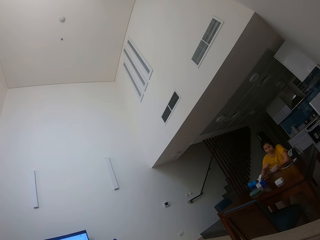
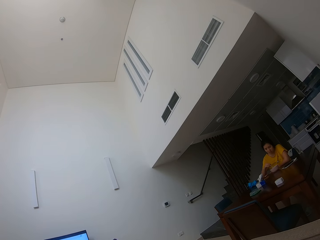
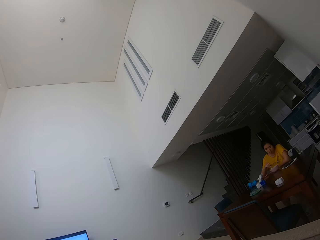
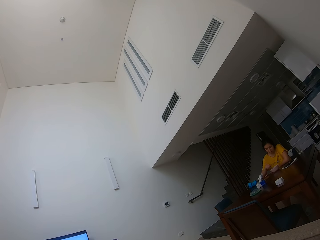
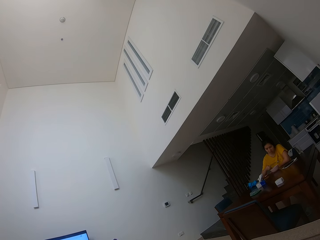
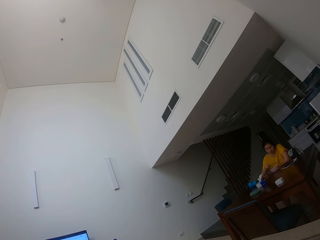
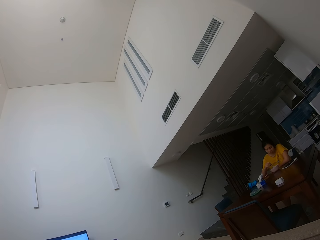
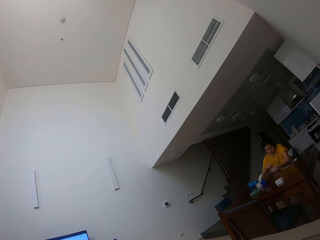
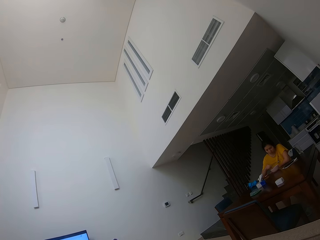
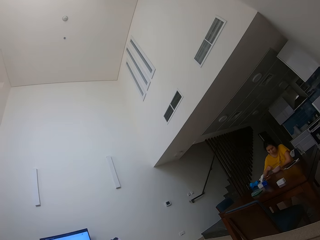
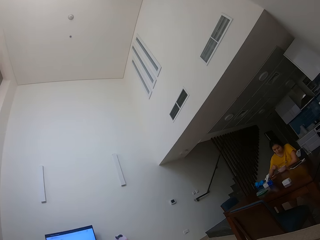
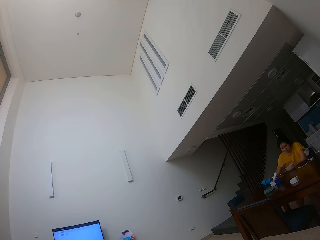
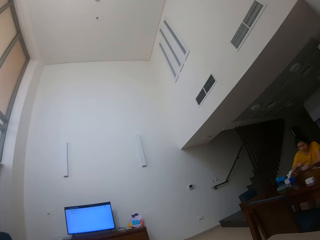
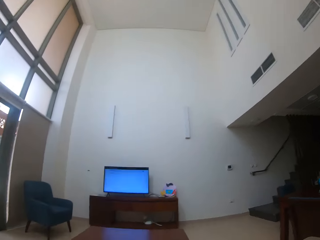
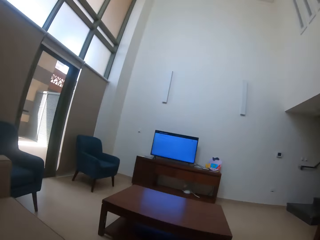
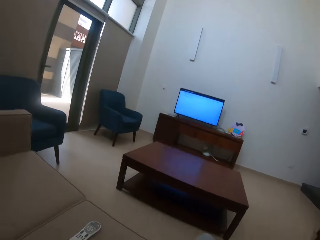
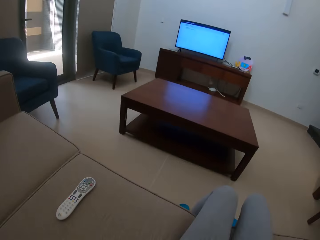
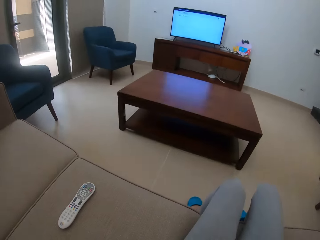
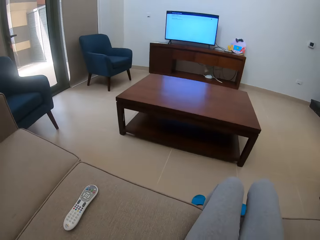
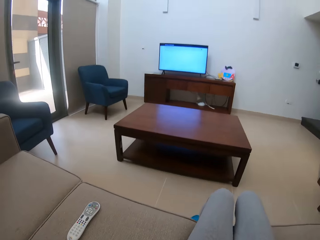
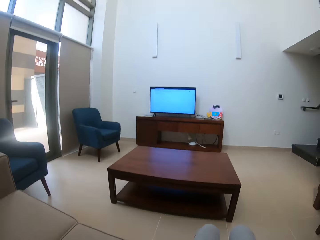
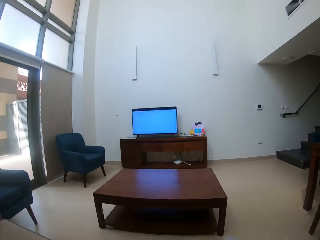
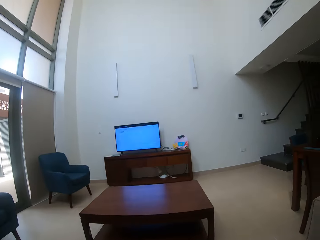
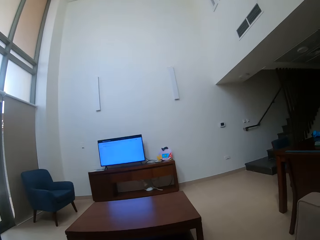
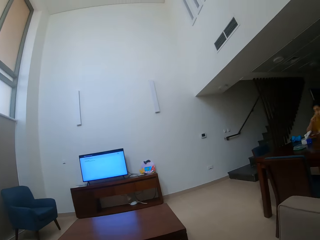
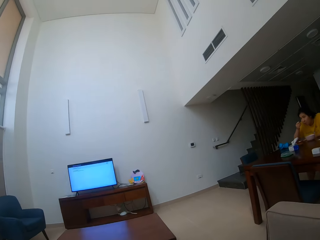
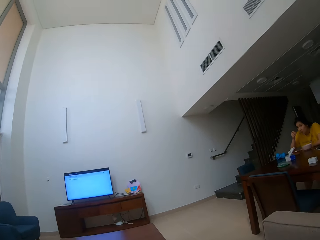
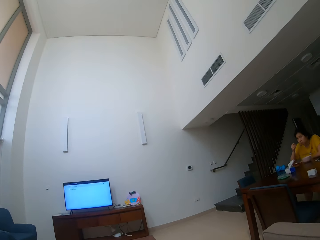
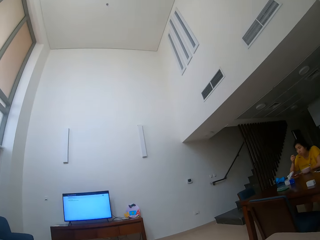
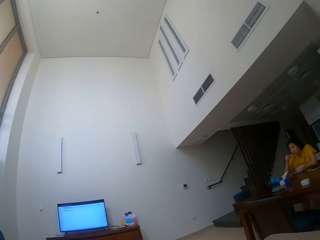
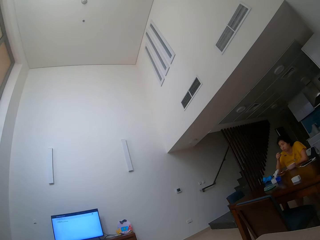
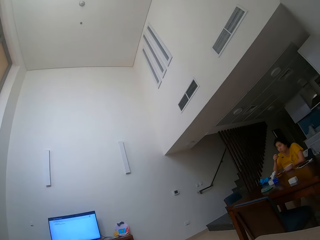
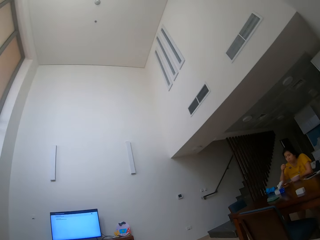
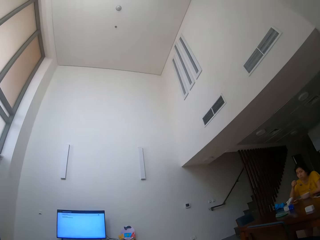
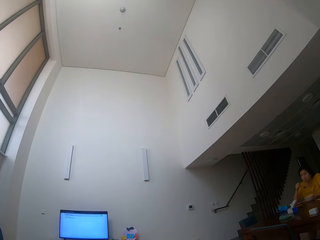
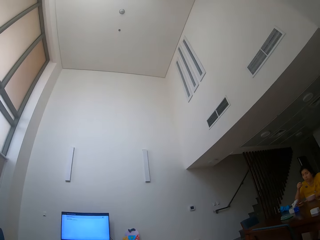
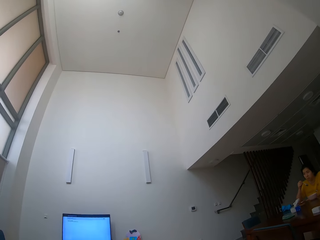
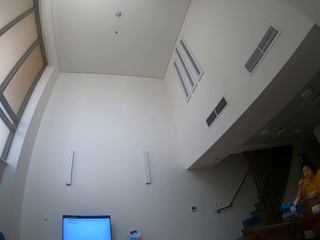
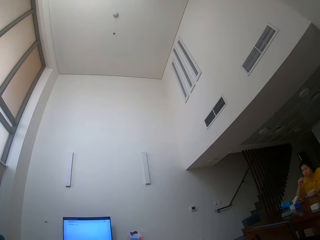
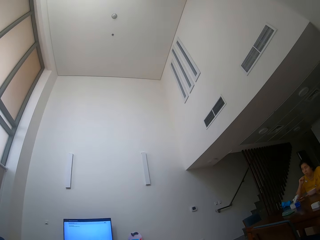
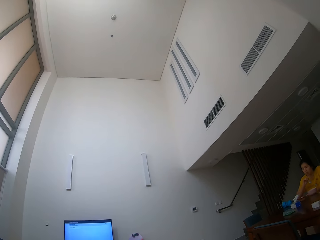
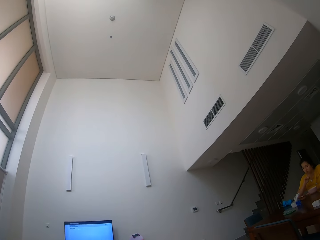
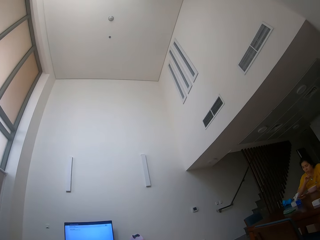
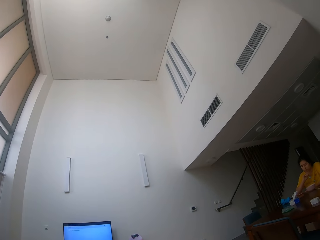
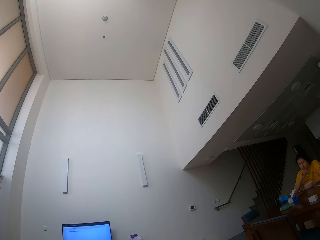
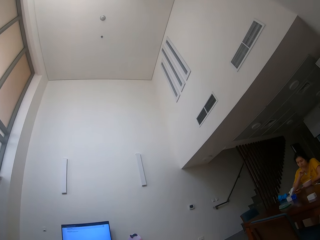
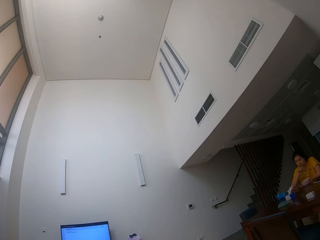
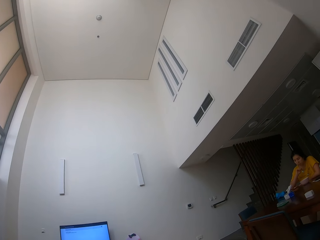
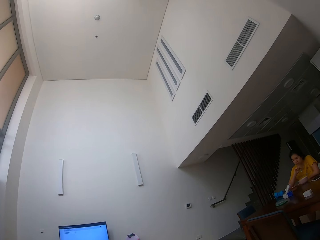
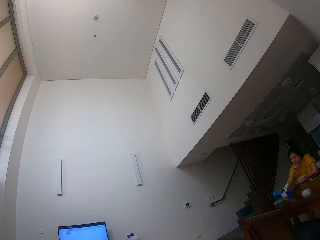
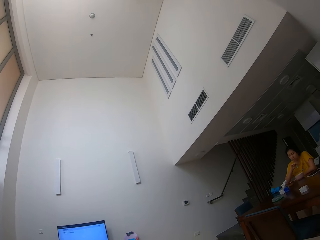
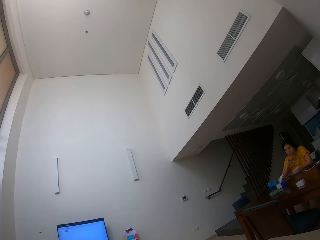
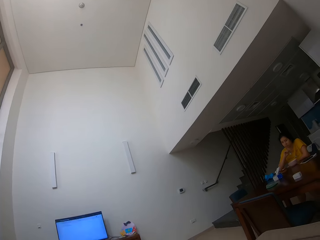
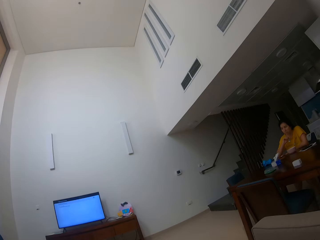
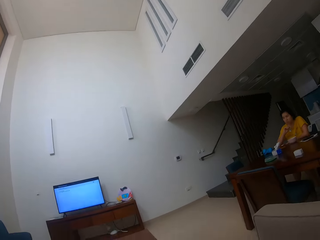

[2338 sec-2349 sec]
The camera wearer looks around the house. They stare at a person.

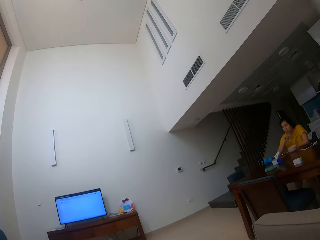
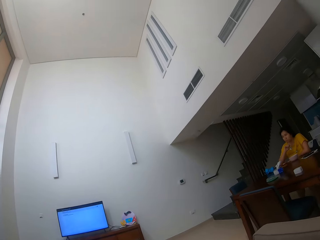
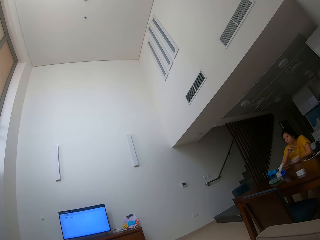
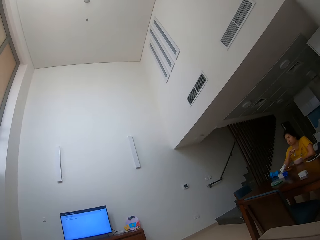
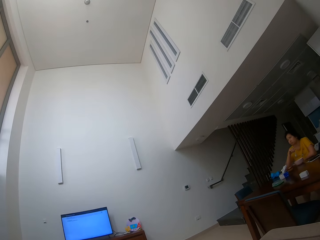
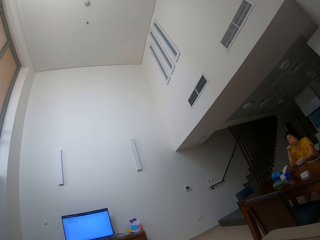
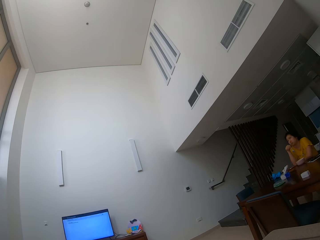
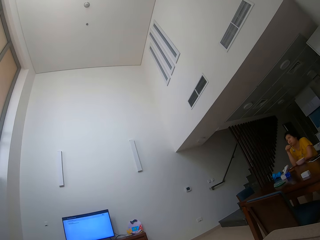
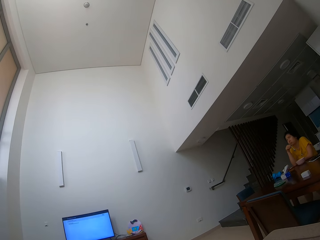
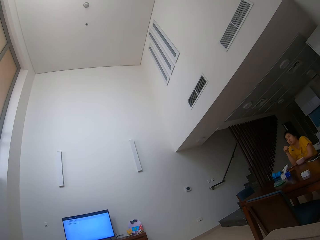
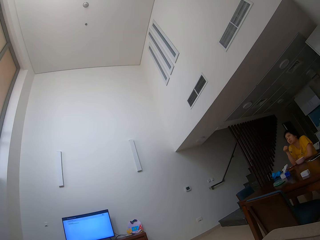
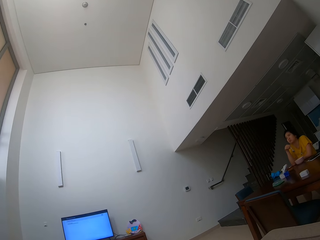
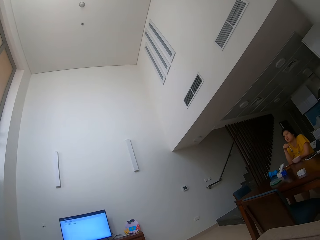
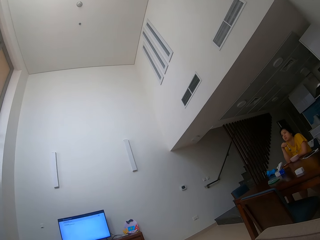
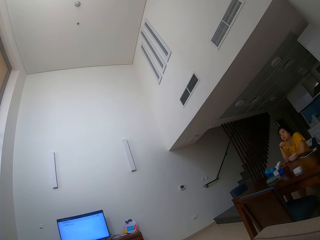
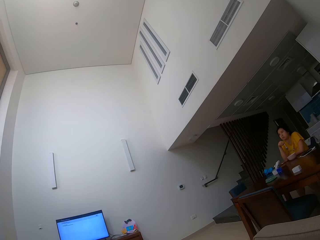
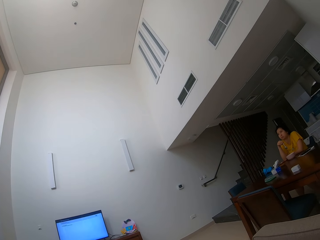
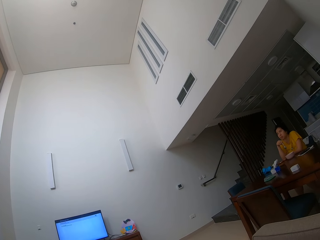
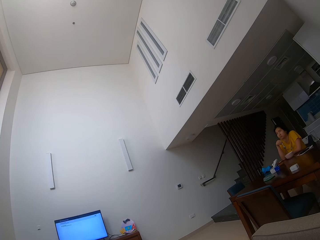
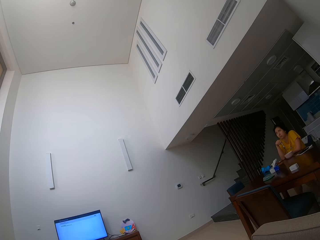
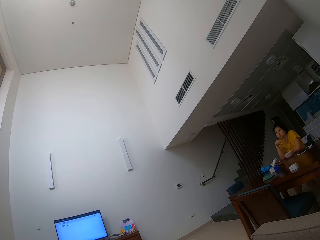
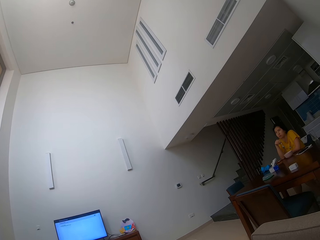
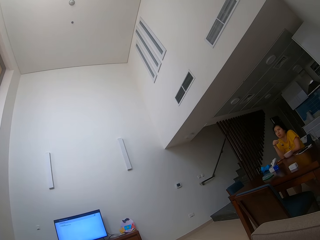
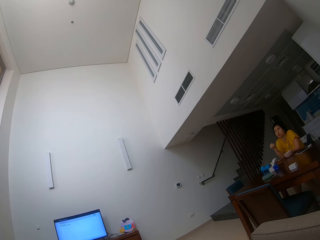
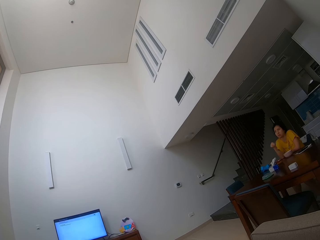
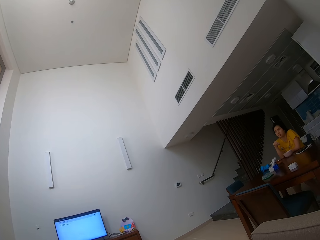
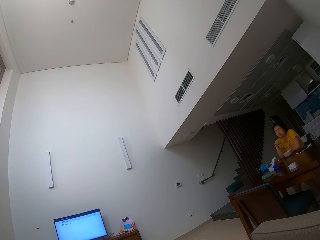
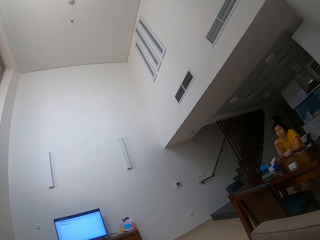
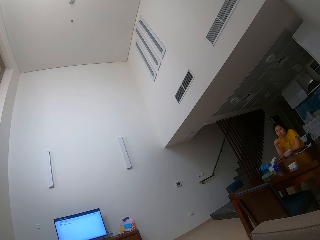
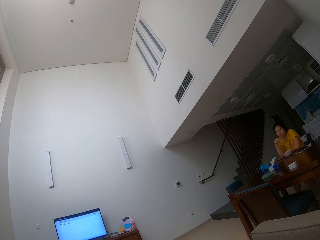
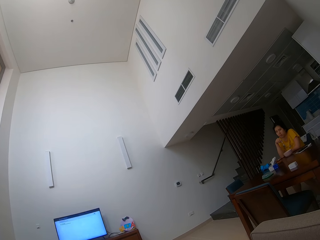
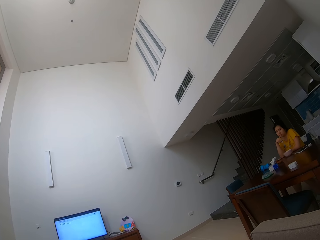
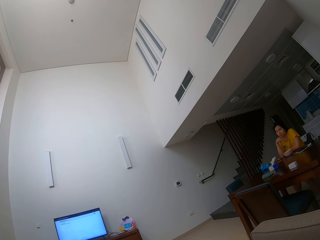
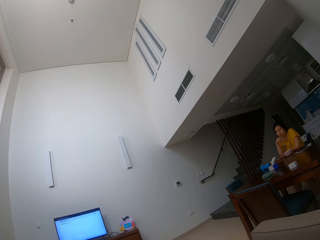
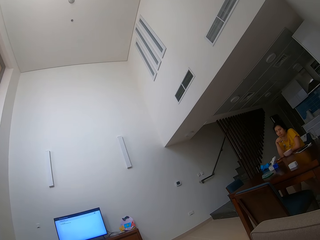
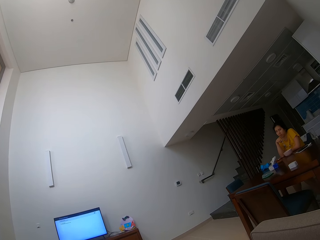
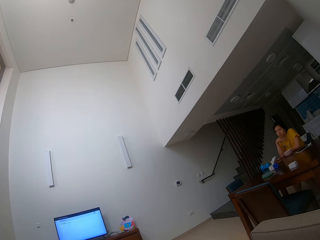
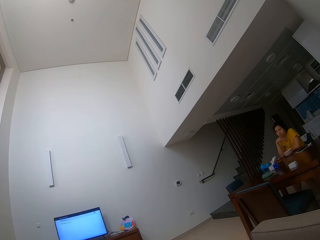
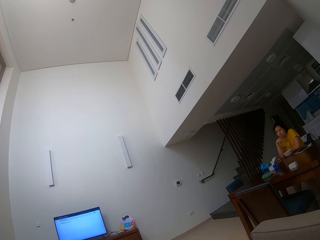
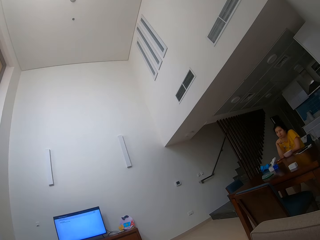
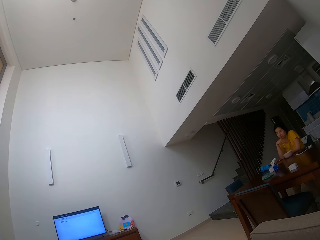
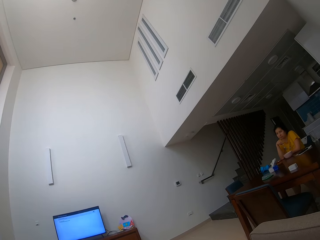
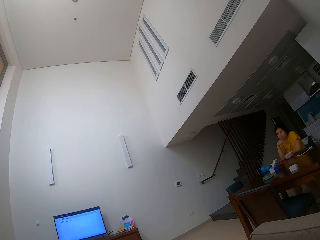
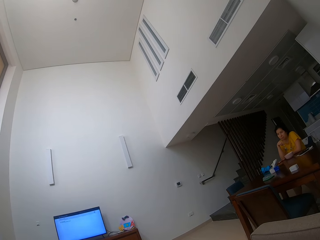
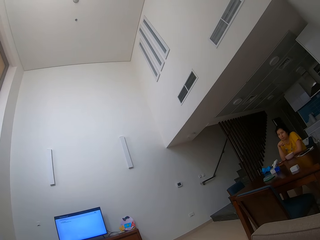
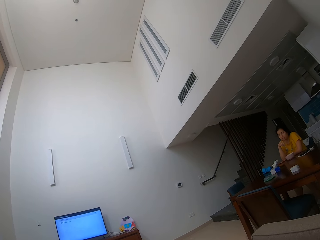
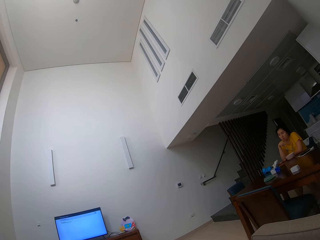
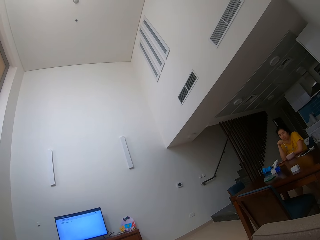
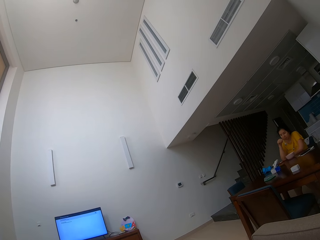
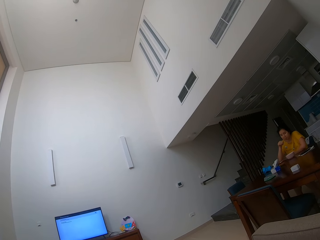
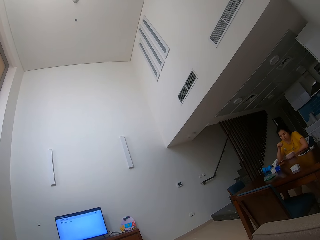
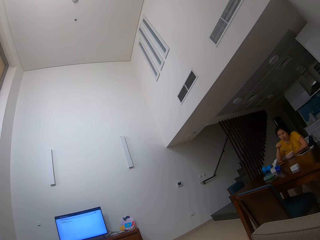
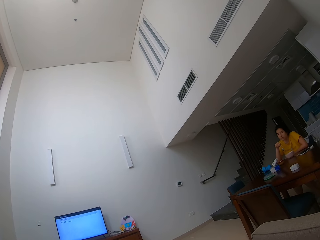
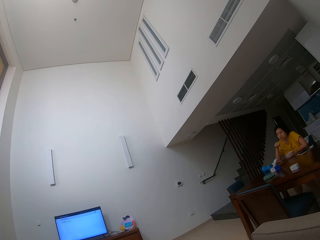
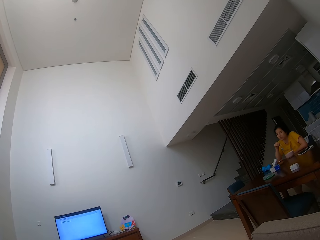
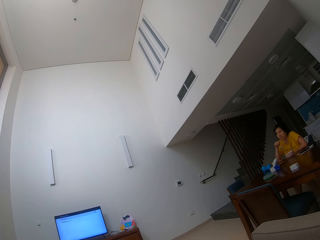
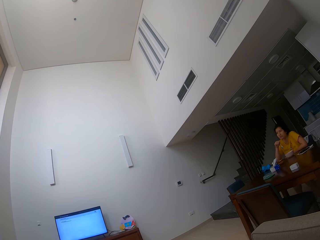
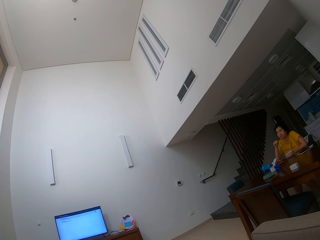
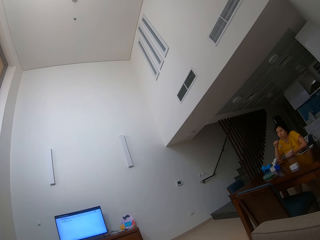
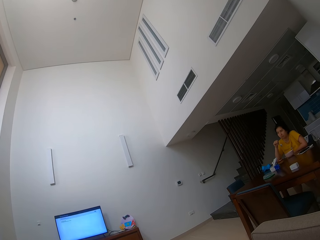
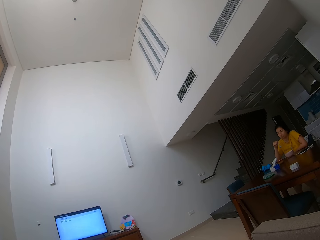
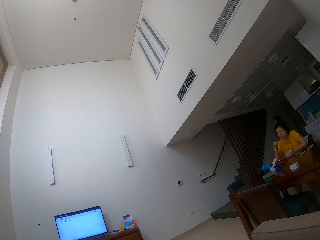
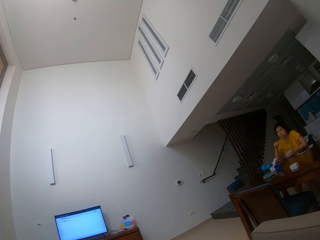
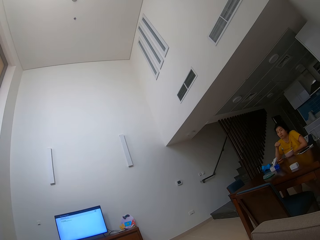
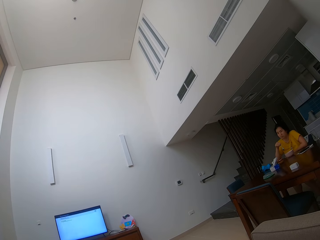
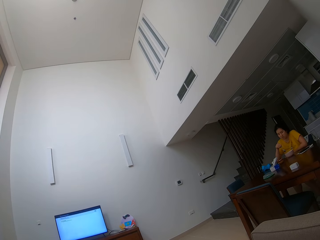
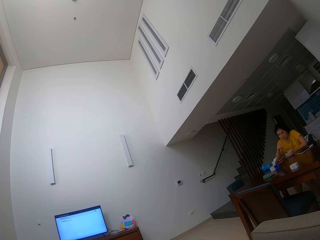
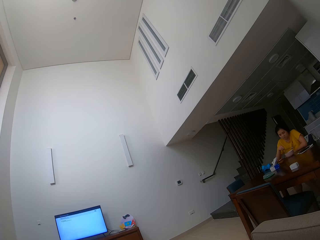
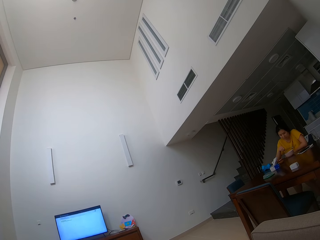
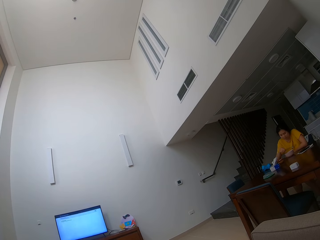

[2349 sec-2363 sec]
A person talks to the camera wearer. The camera wearer stares at the person. The person talks to the camera wearer.
